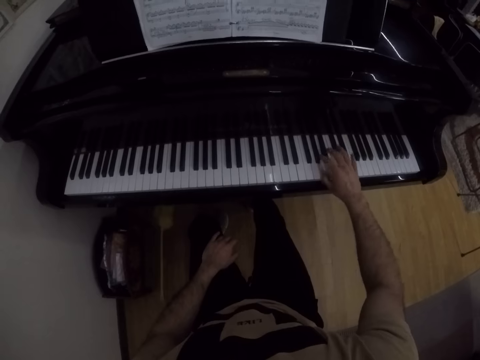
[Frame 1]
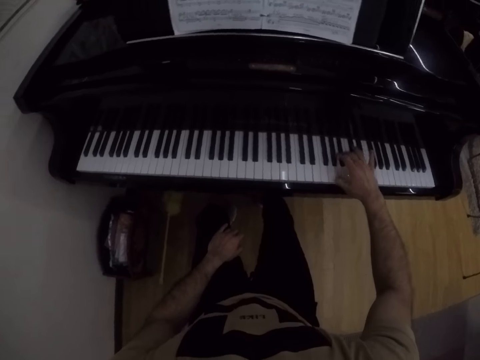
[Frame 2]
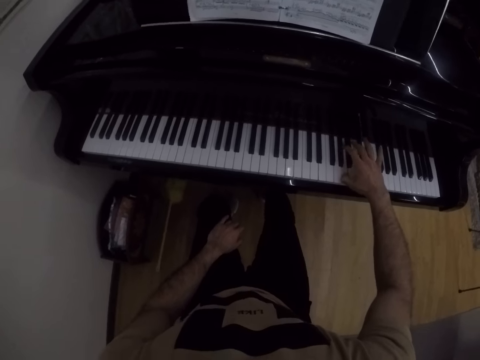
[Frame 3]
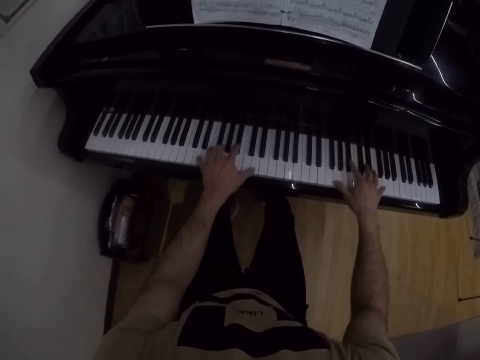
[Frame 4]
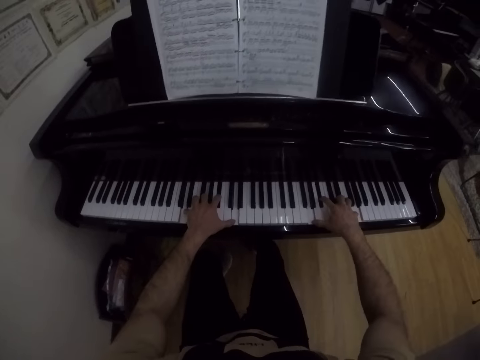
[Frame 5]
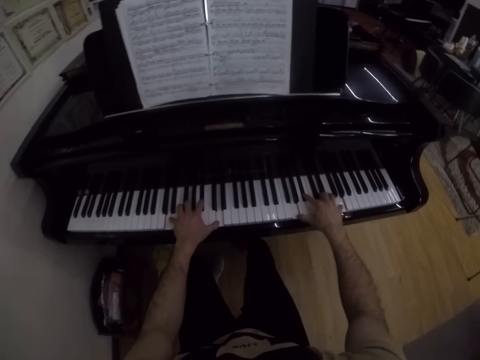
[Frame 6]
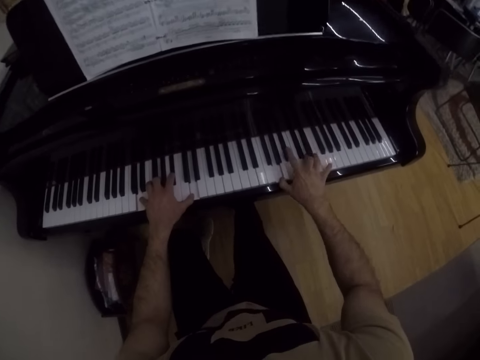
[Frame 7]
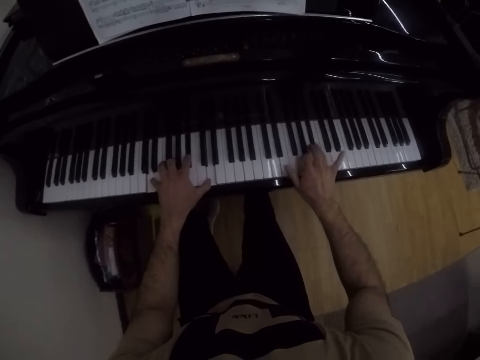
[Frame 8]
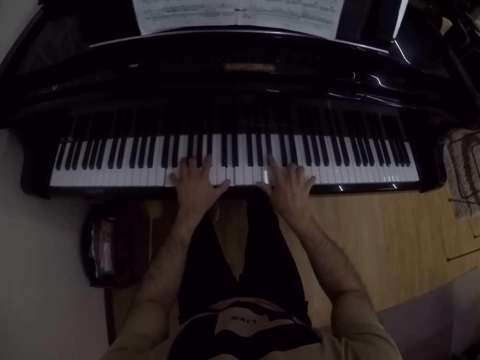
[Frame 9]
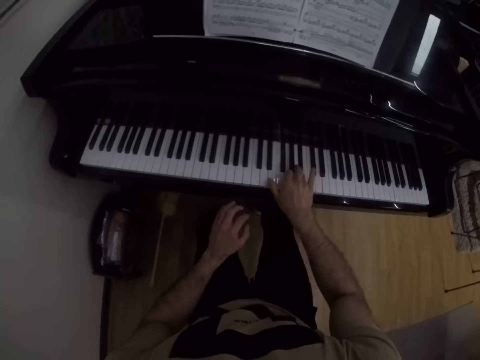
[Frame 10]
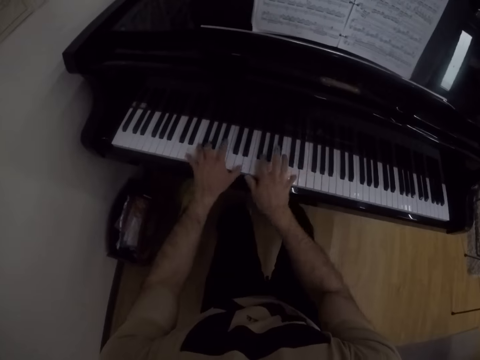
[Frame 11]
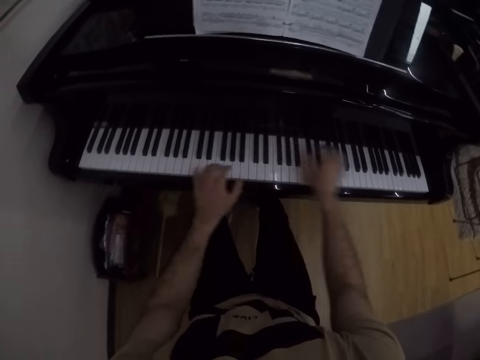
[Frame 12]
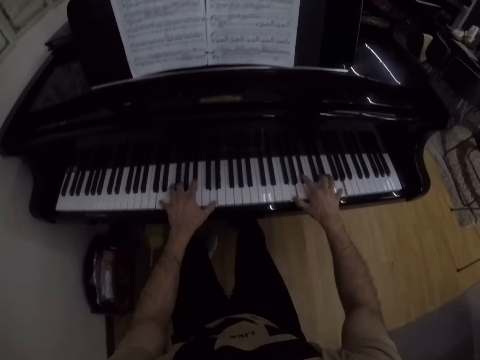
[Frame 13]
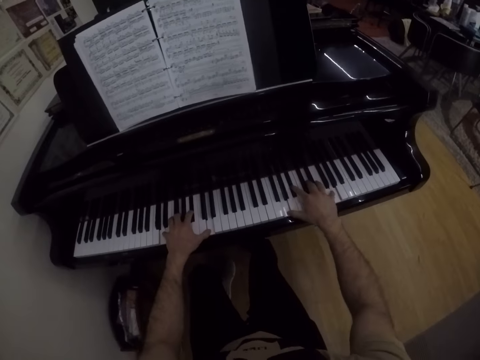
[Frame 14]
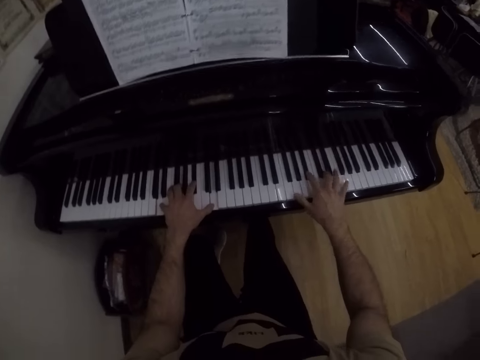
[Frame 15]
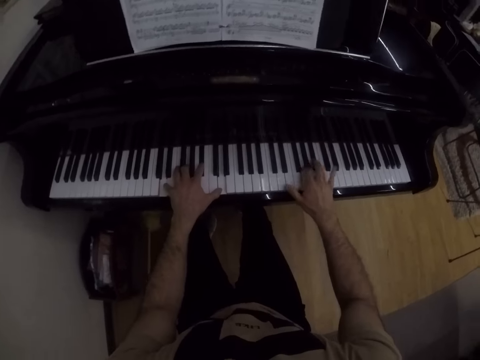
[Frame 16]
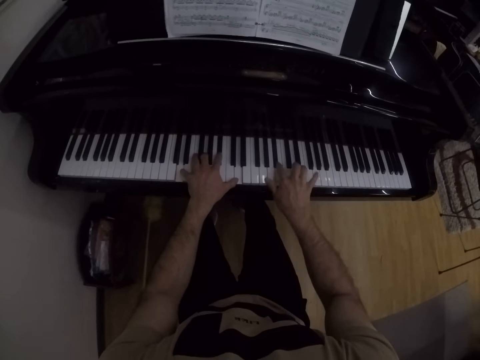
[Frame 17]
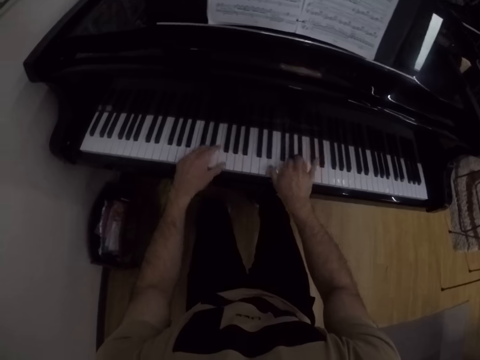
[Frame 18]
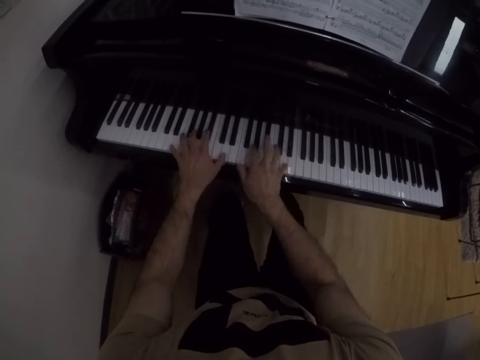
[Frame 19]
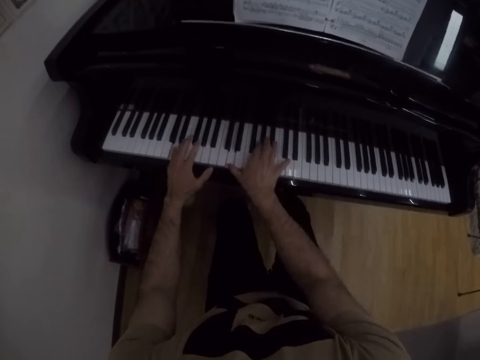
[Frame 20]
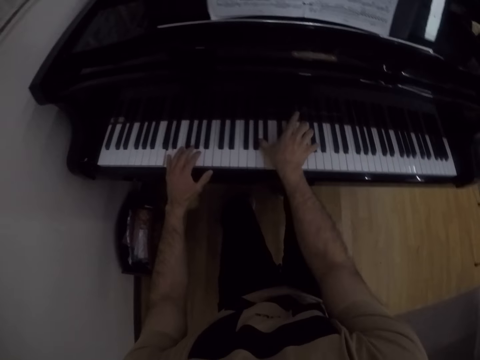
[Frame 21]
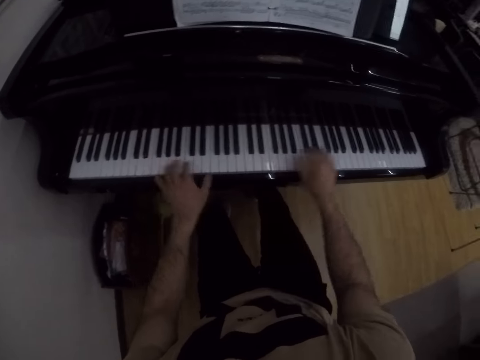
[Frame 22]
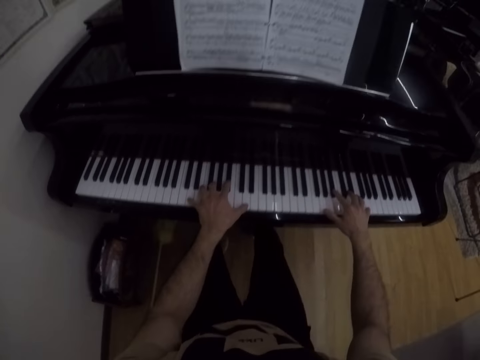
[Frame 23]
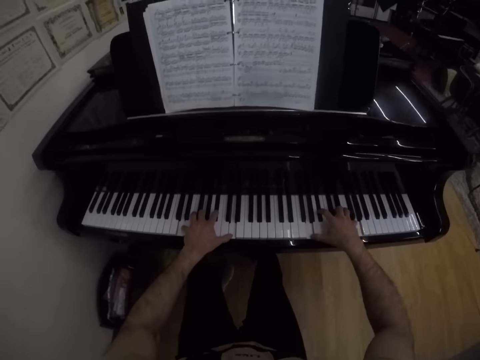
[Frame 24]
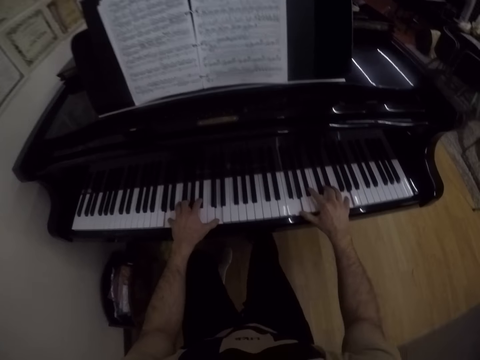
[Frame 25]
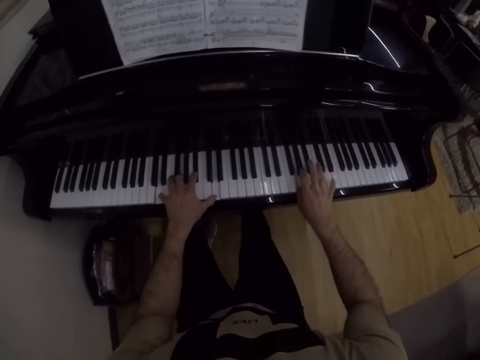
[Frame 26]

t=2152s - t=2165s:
The camera wearer plays the piano with both hands.

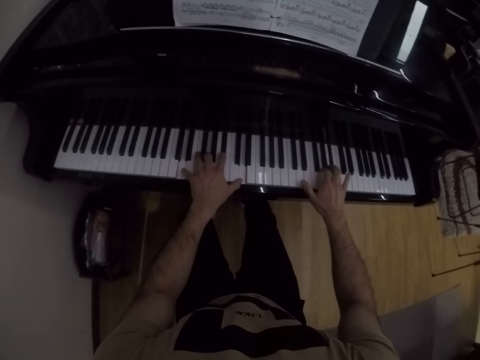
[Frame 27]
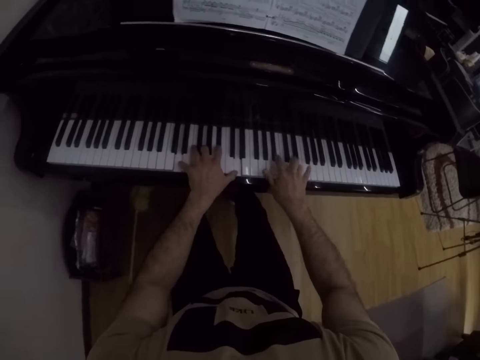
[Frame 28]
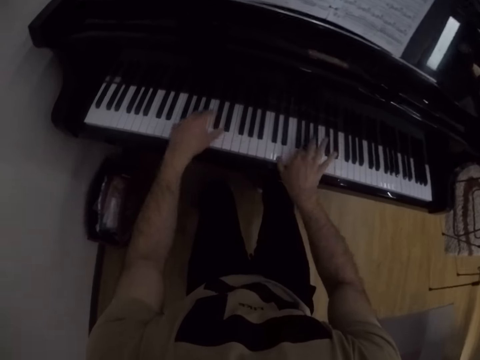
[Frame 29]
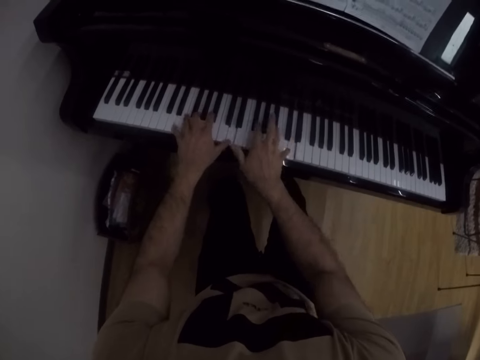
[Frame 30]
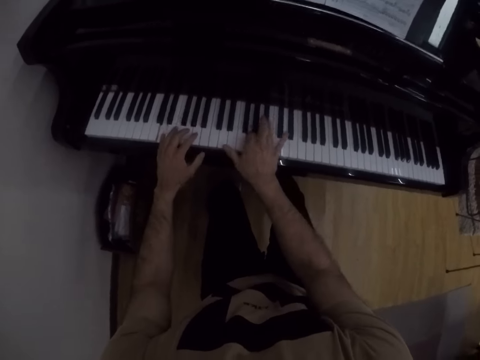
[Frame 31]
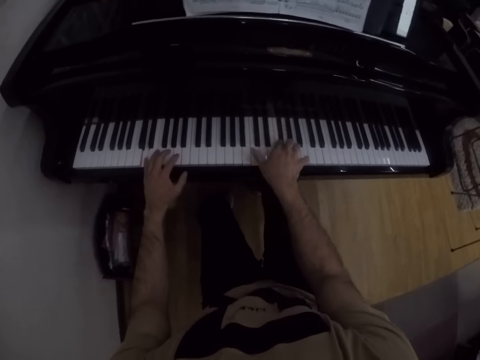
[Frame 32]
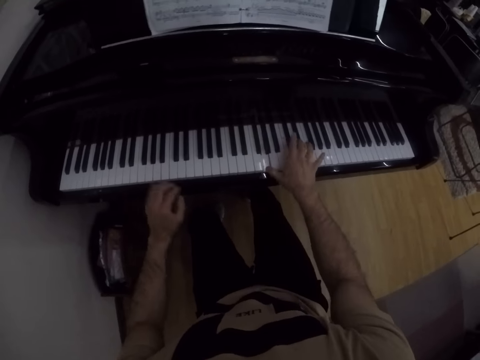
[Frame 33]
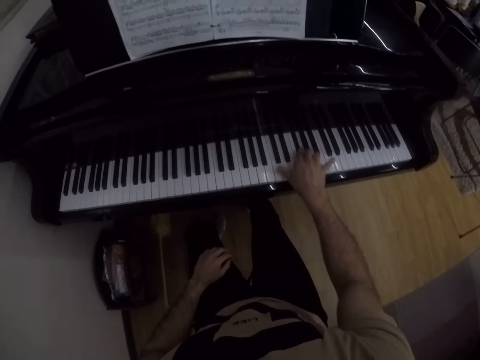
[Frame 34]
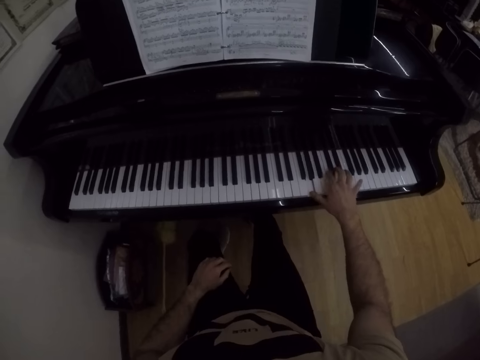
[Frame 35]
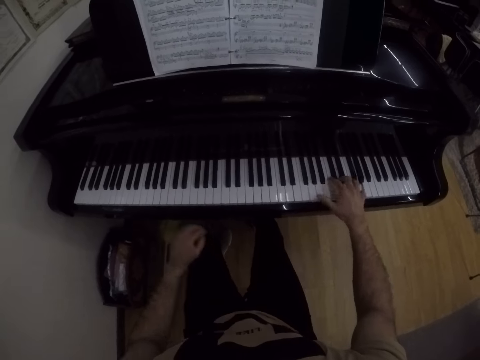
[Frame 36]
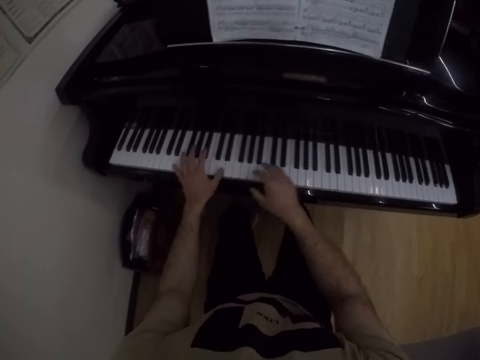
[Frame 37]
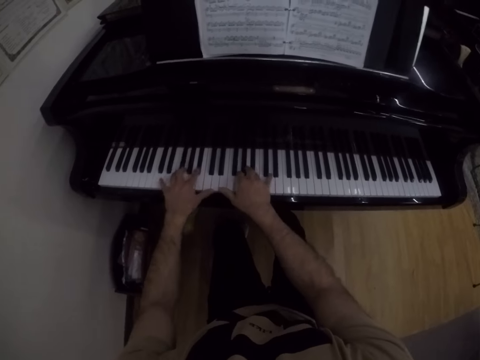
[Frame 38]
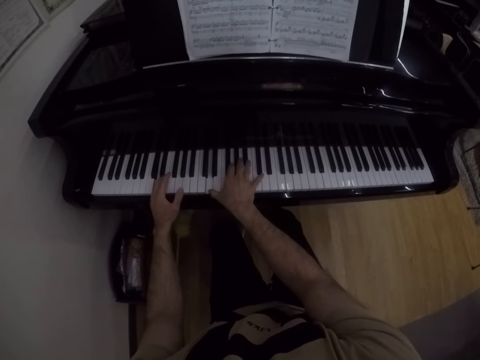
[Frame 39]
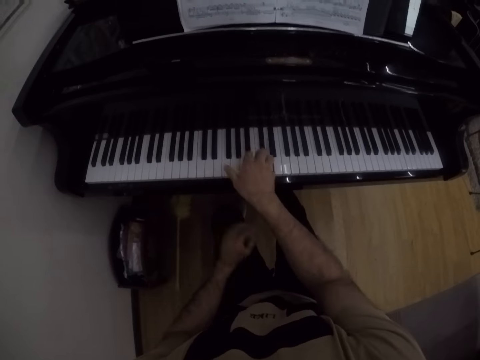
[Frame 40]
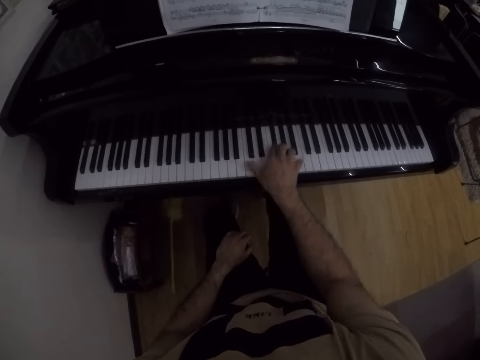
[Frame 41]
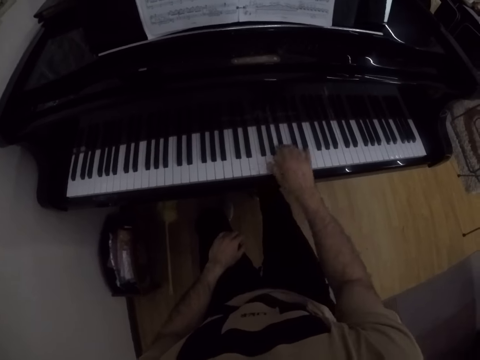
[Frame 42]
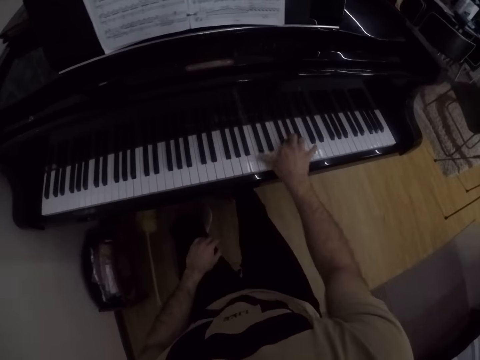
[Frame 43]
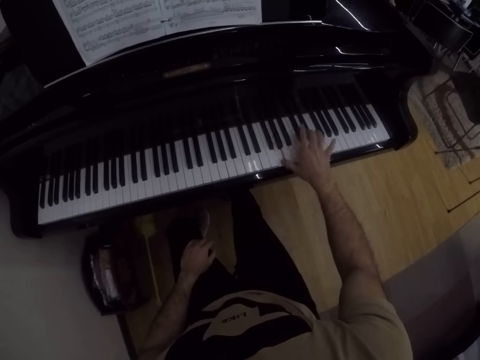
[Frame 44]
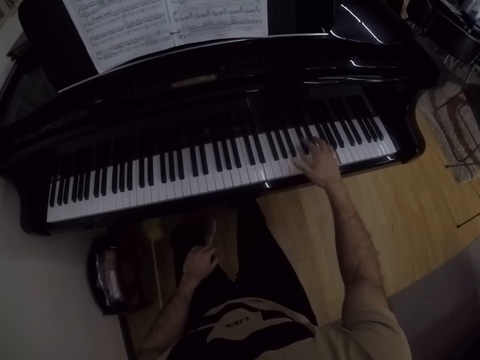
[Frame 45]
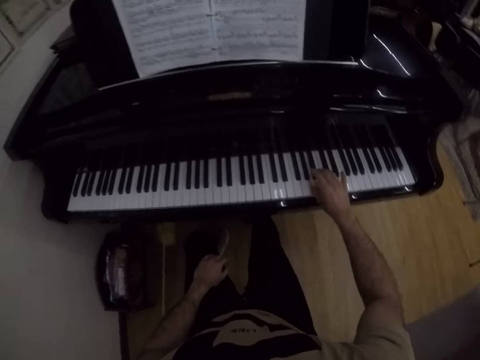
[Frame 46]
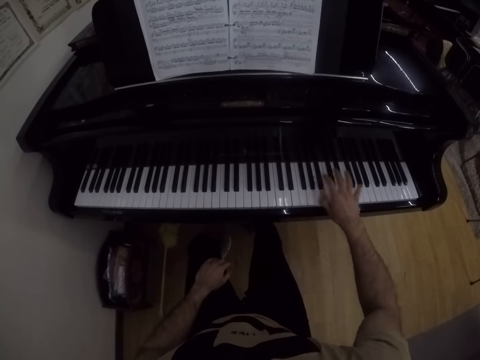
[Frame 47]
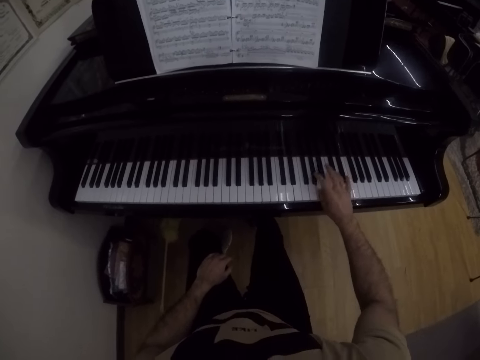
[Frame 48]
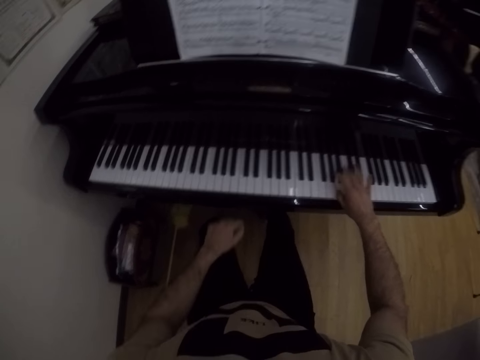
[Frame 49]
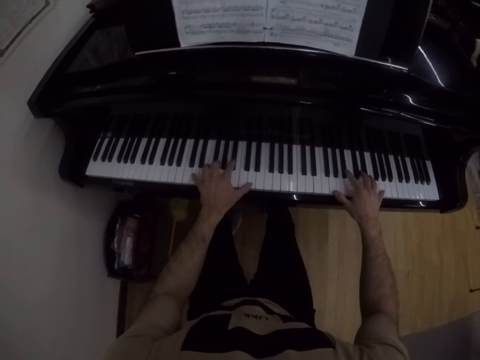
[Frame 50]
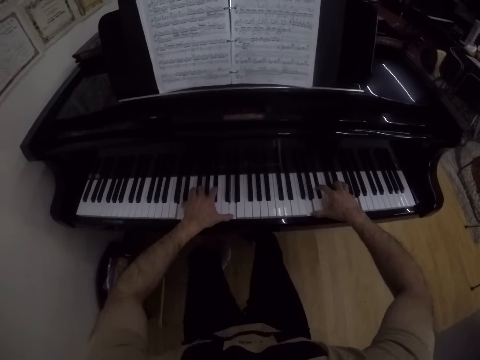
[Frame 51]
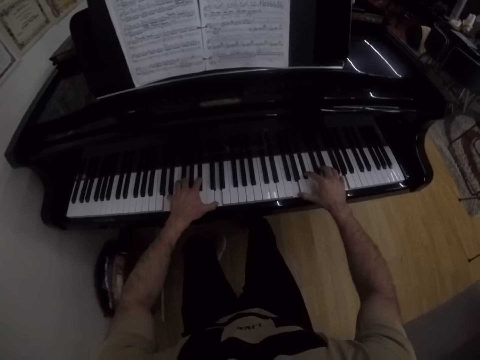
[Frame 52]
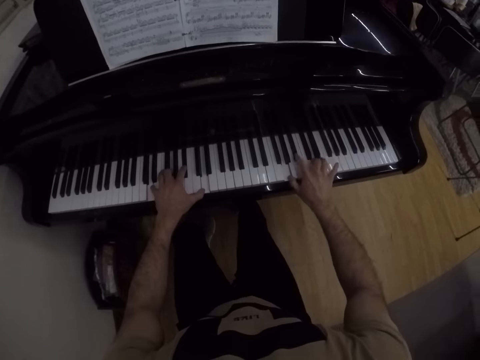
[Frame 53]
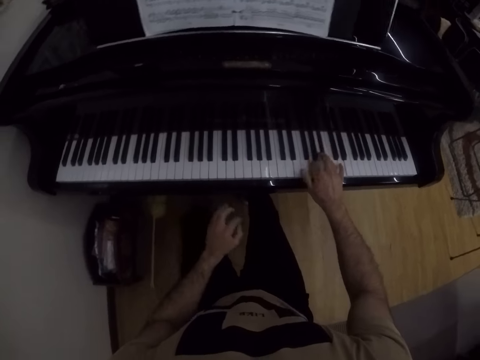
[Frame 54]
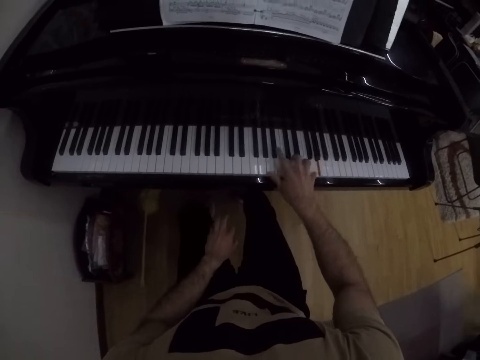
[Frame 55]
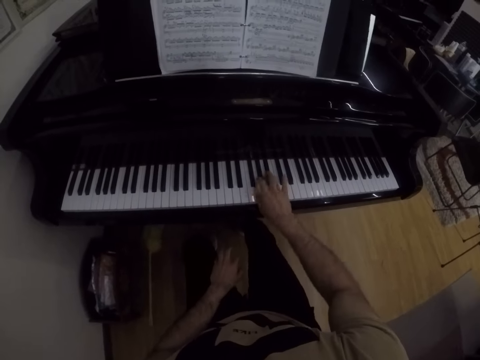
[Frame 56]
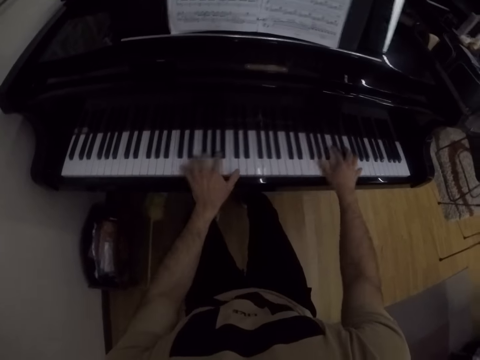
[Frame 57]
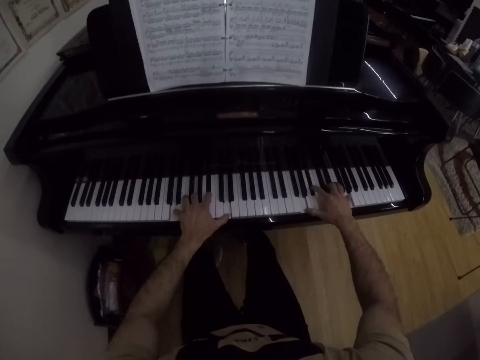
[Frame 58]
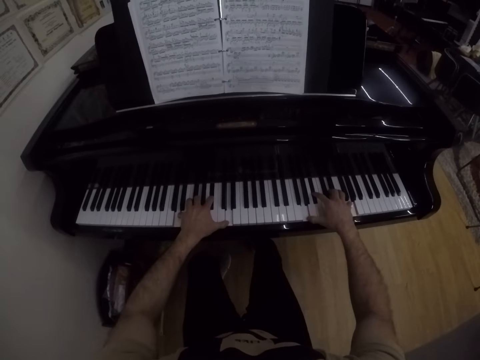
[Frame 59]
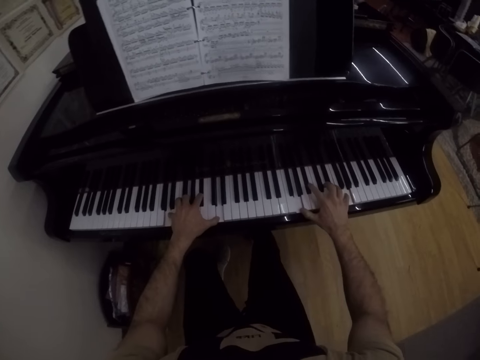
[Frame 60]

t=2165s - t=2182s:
The camera wearer plays the piano with his right hand. He plays the piano with his hands. He plays the piano with his right hand. He plays the piano with both hands. He plays the piano with his right hand. He plays the piano with both hands.
